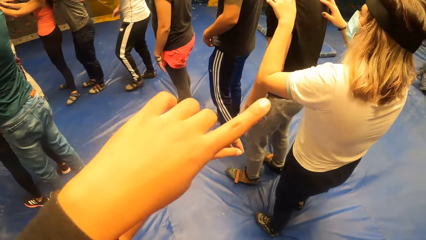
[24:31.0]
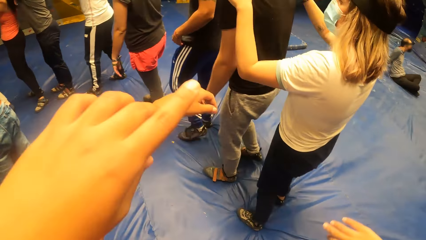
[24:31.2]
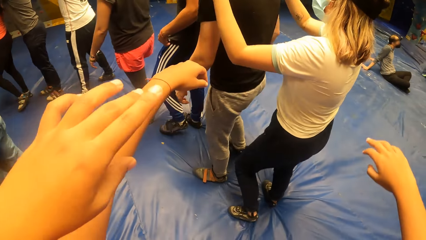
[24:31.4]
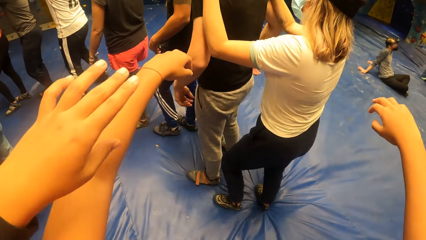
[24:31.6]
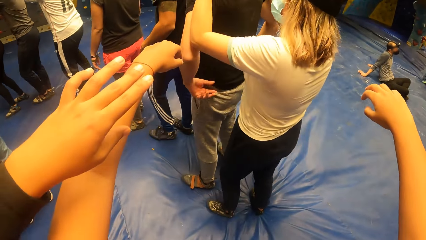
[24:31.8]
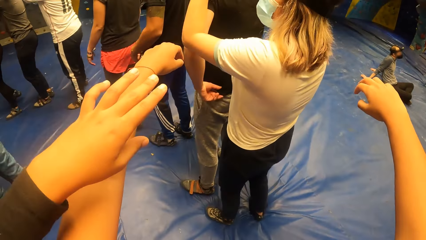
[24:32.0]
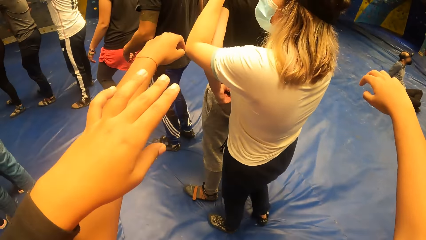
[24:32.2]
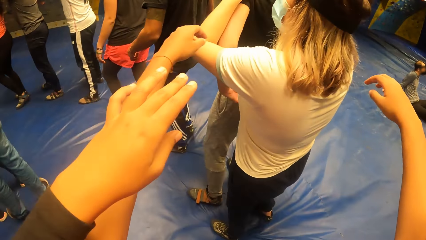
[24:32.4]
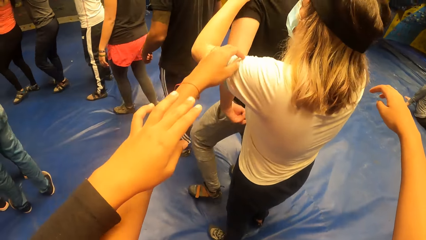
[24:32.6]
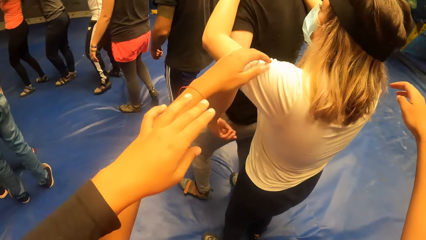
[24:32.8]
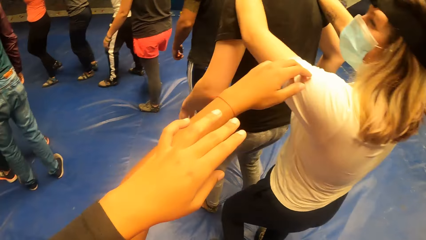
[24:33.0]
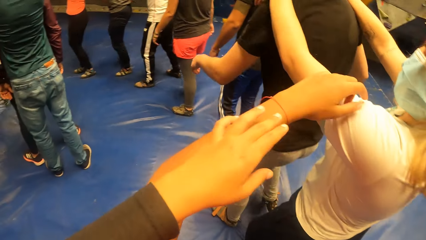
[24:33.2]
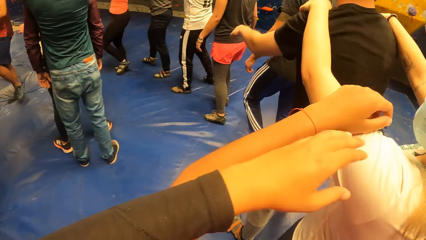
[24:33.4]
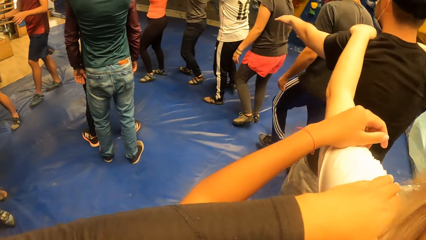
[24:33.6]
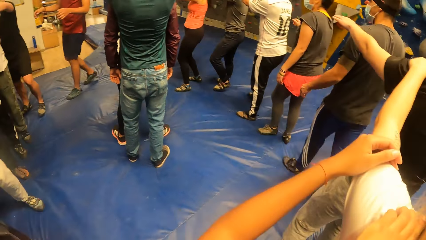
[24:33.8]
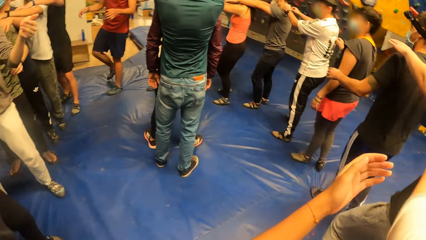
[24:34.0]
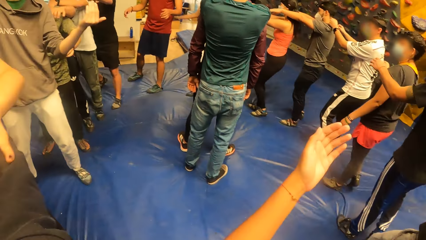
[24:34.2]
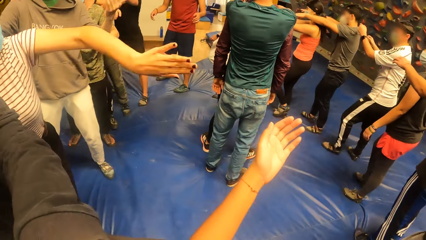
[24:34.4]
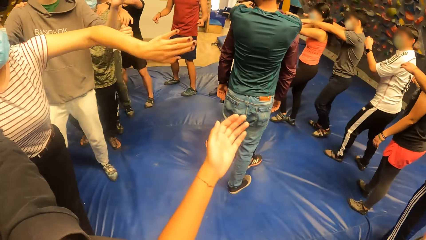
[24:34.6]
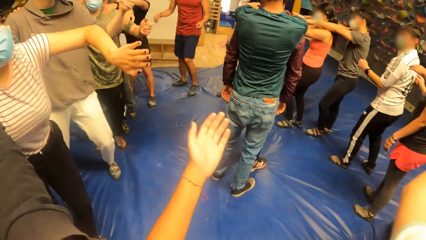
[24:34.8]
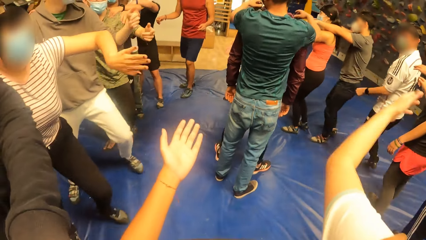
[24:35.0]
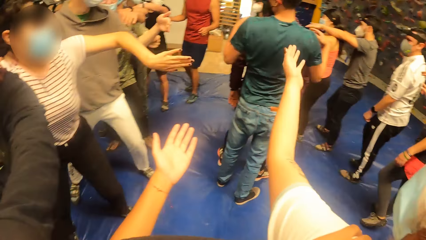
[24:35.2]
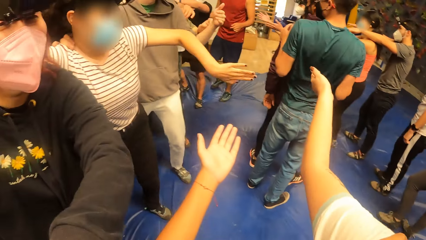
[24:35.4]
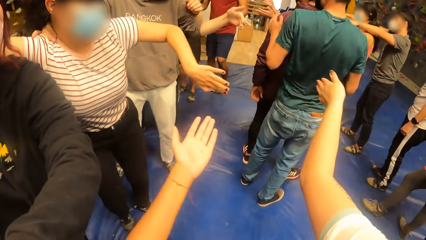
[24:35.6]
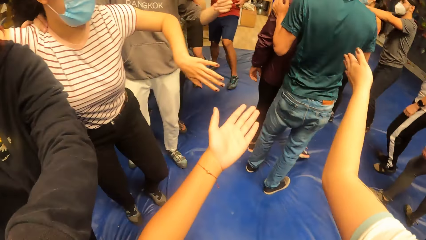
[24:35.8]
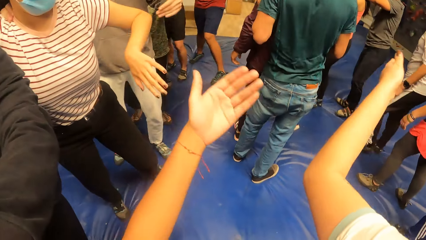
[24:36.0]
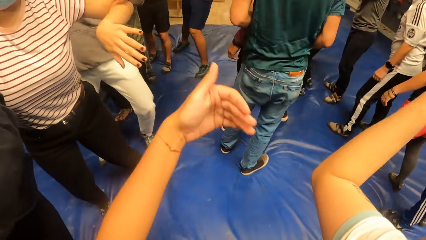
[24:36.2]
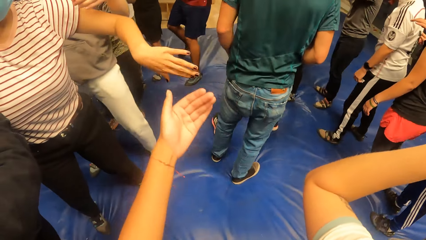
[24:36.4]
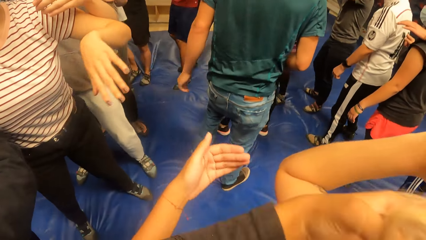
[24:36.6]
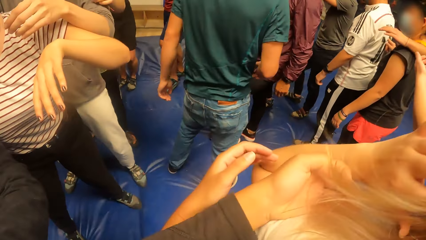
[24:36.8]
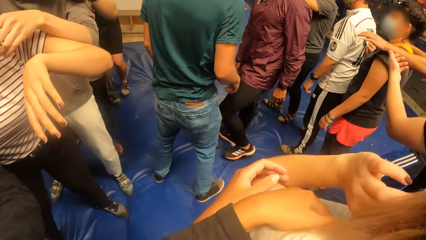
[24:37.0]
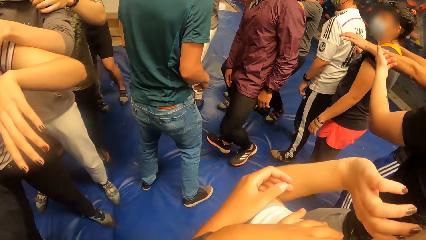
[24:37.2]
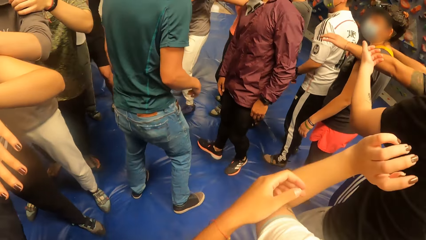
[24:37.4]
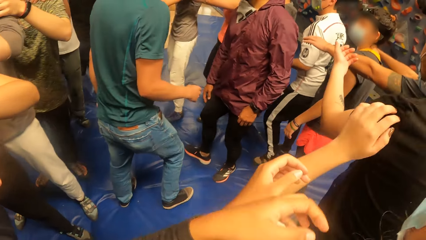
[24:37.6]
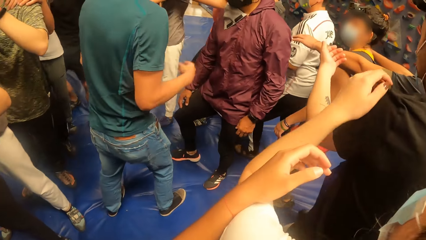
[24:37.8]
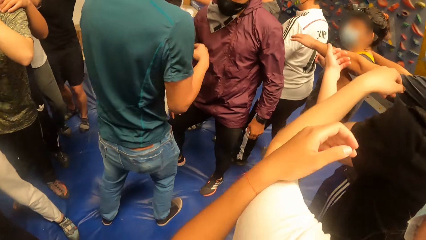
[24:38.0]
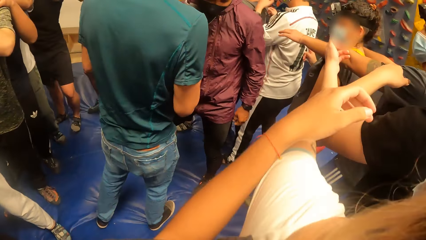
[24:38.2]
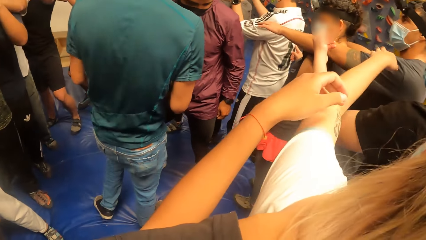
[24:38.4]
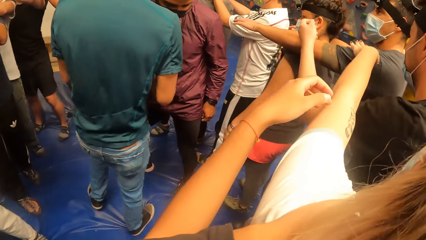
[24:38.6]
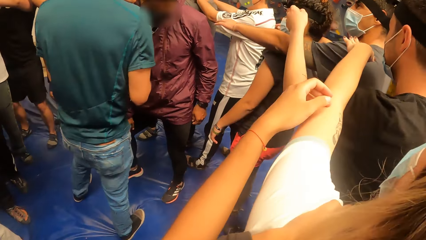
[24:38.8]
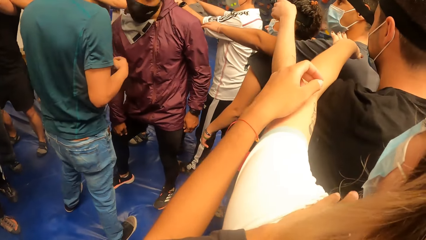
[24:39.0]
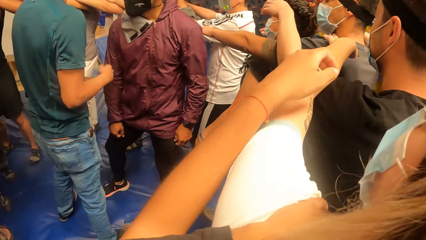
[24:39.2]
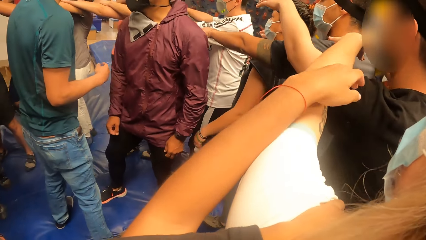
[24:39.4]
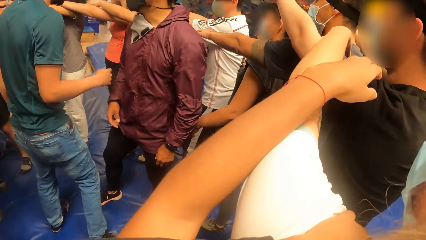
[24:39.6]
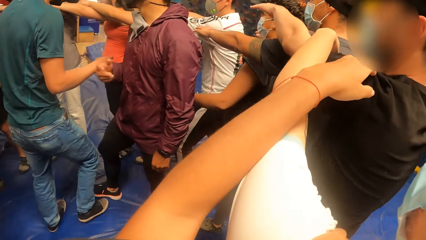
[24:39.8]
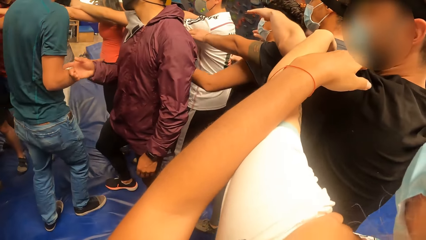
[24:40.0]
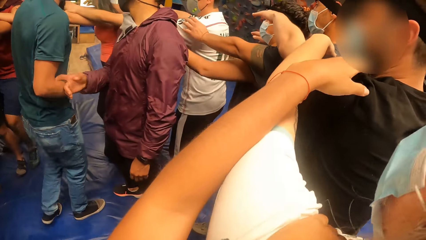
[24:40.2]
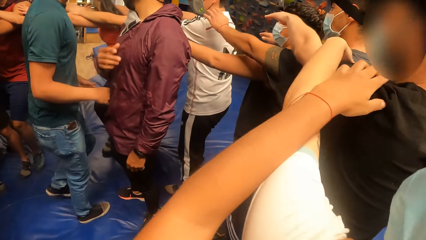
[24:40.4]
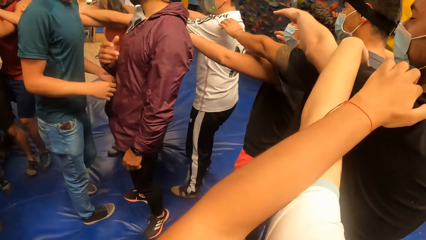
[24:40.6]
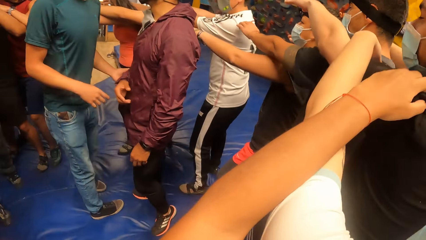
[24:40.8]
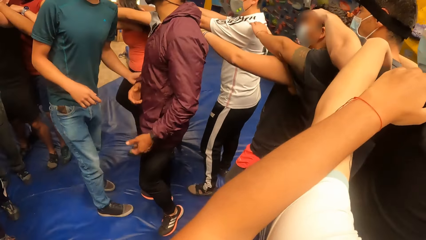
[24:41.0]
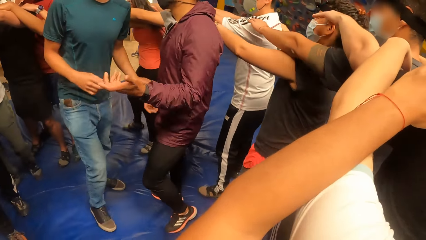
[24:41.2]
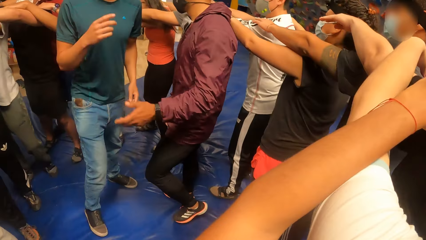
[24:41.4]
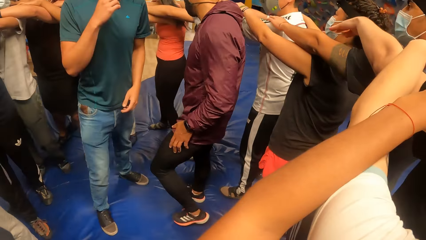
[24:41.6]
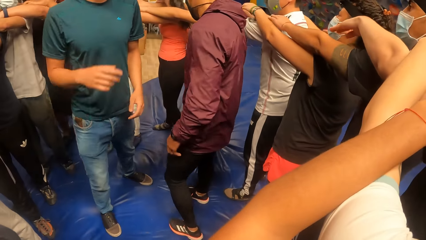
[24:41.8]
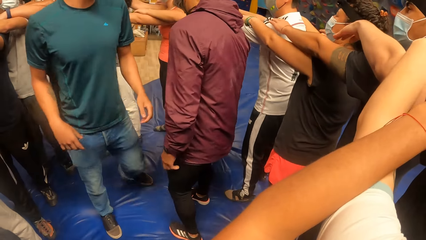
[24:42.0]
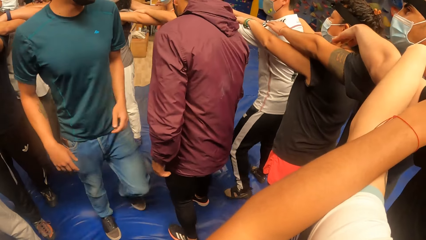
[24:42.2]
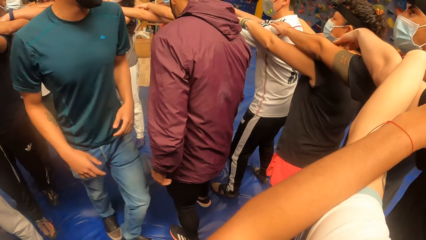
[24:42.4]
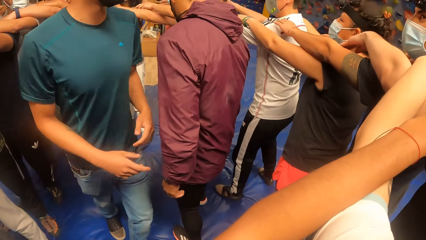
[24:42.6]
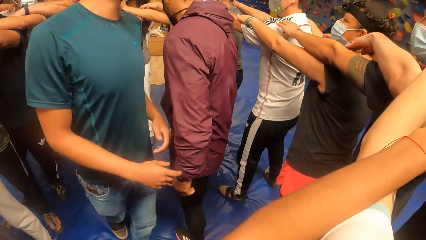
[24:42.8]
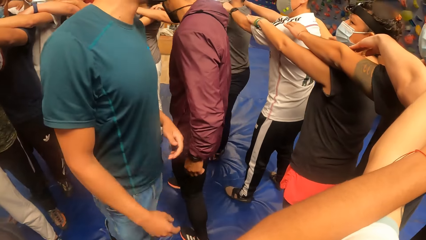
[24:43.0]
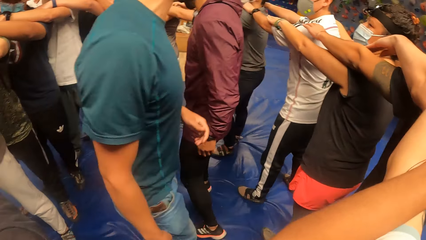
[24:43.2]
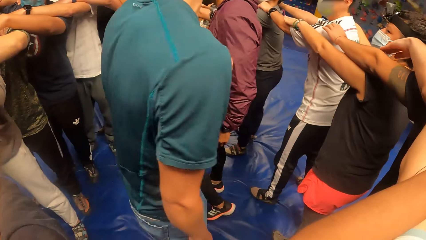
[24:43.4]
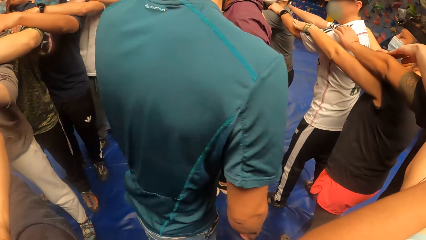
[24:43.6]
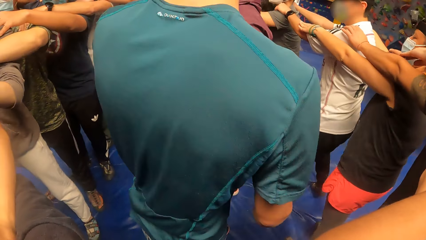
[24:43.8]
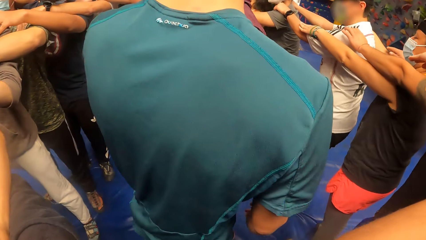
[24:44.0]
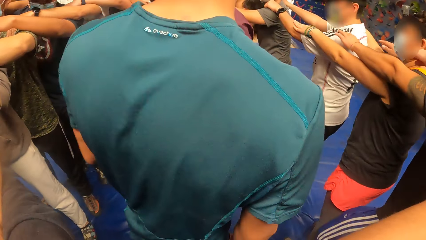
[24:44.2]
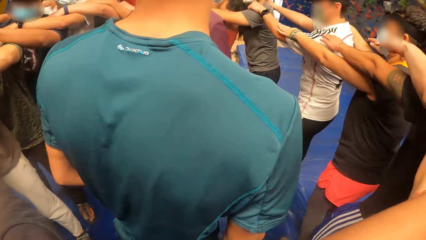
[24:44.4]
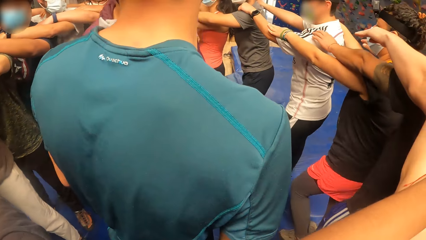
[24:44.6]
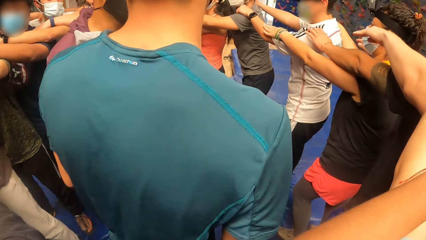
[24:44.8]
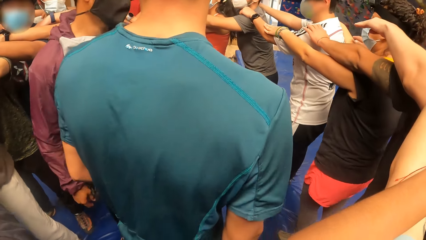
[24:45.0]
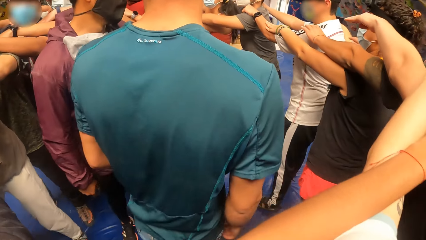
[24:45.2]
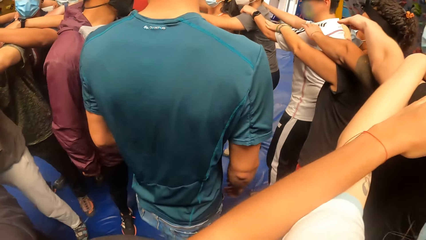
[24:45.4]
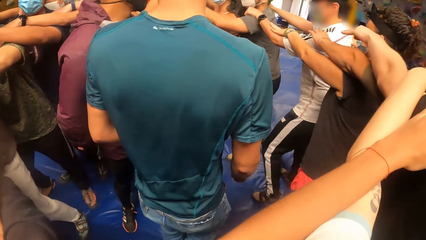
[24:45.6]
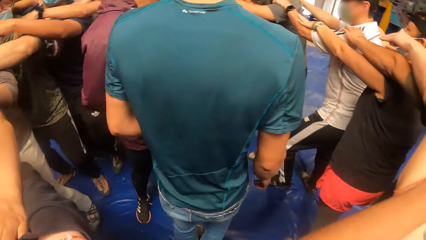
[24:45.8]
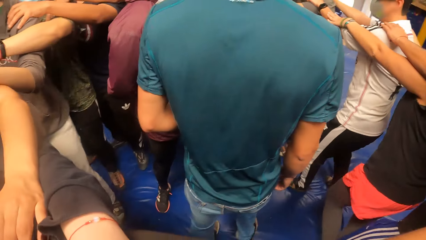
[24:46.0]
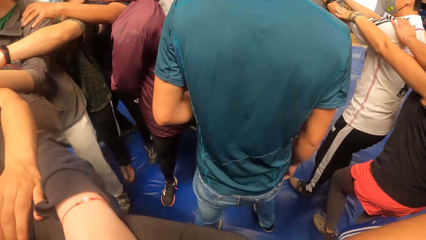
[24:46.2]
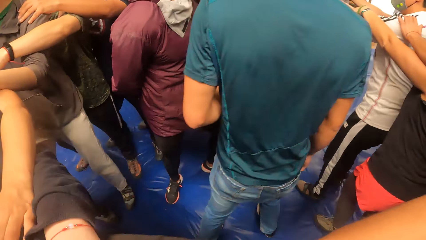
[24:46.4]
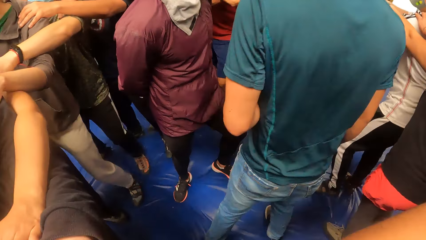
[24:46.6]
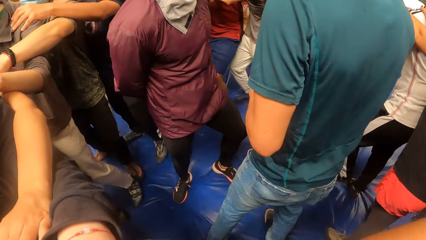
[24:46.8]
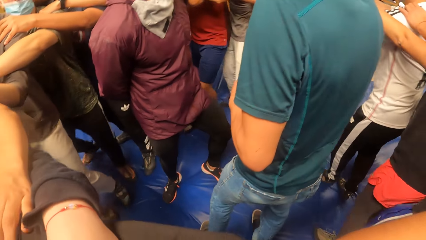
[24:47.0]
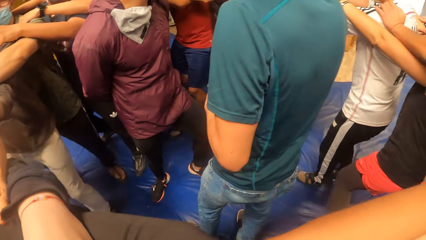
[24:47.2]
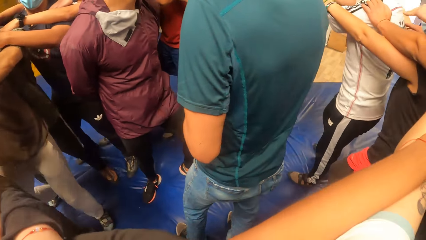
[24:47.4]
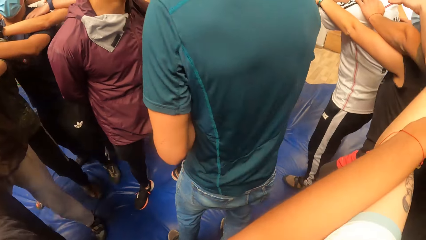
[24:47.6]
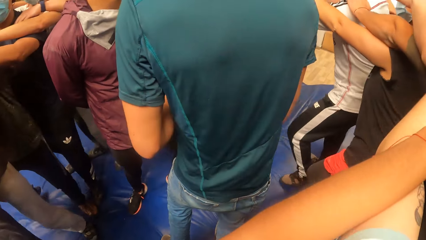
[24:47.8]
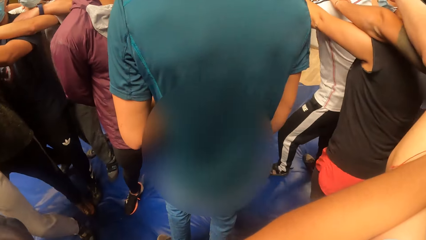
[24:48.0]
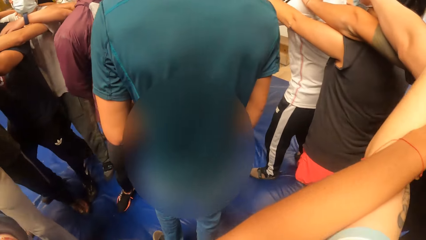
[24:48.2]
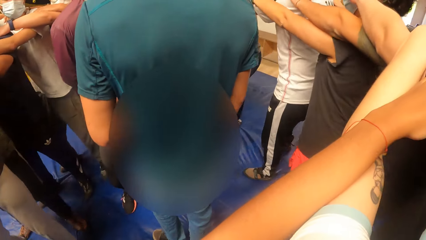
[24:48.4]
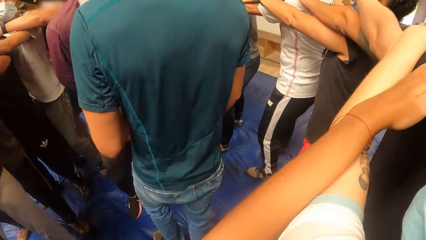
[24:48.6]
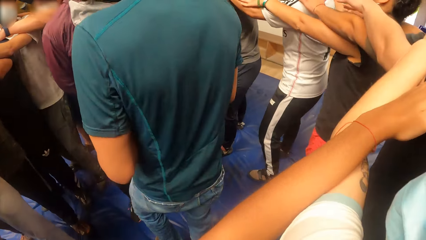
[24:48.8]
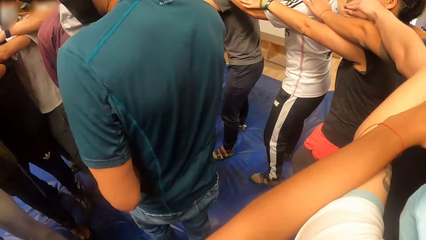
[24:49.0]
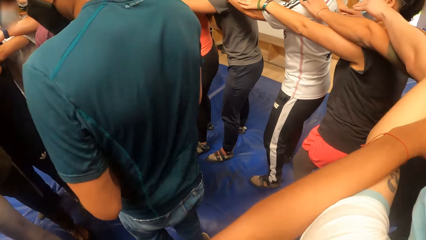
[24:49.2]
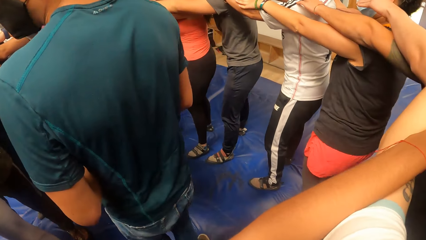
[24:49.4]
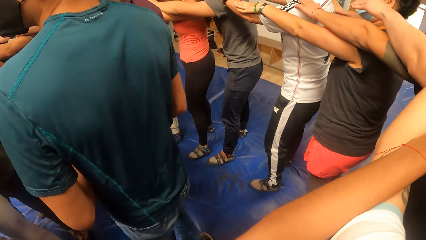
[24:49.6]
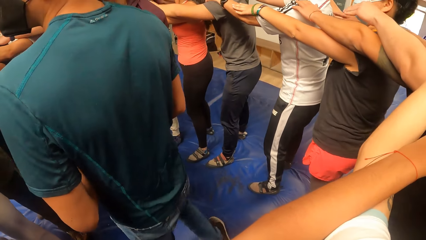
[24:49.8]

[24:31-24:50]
A woman places her right hand on the camera wearer's shoulder. The camera wearer stretches hands. She touches another woman's left hand with her left hand. She touches a man's right shoulder with her right hand. She walks with the group of people round another man and a third man.
